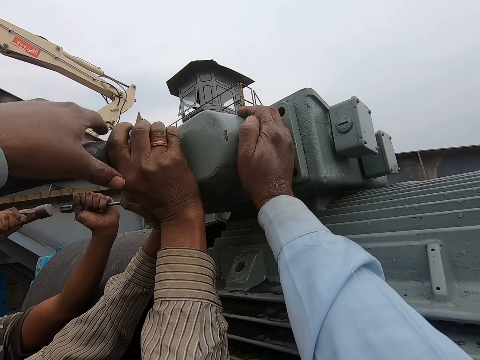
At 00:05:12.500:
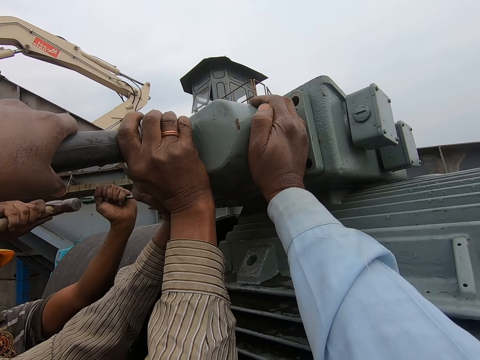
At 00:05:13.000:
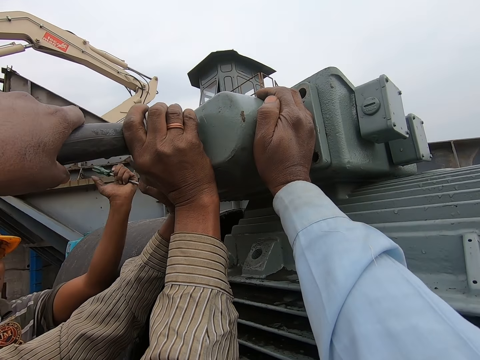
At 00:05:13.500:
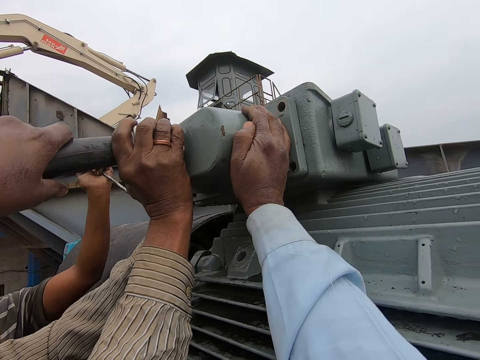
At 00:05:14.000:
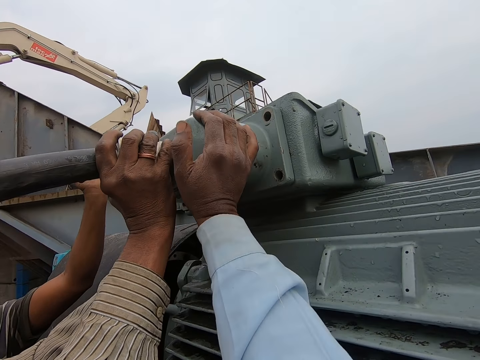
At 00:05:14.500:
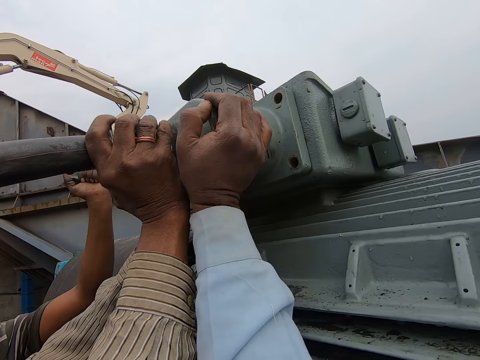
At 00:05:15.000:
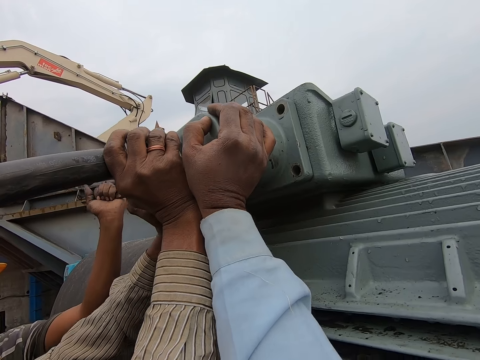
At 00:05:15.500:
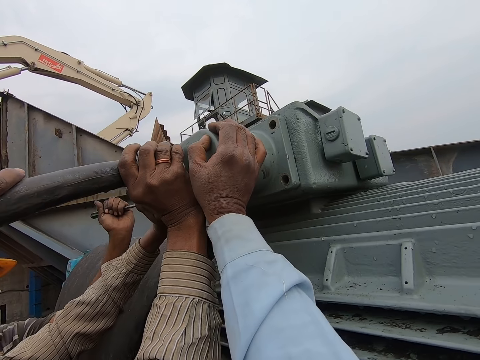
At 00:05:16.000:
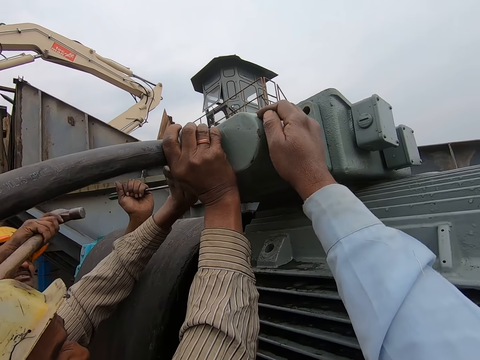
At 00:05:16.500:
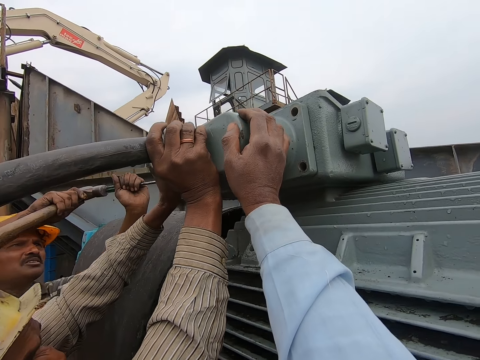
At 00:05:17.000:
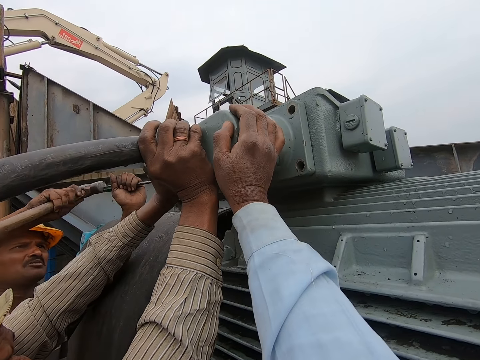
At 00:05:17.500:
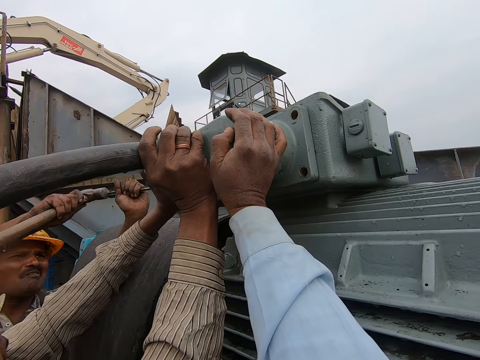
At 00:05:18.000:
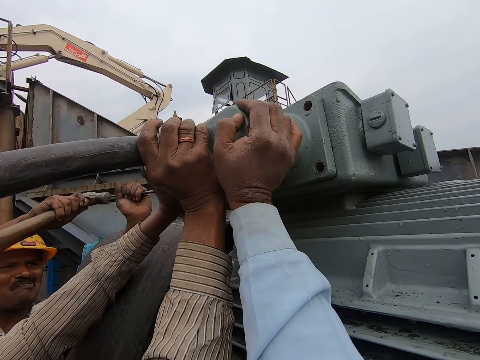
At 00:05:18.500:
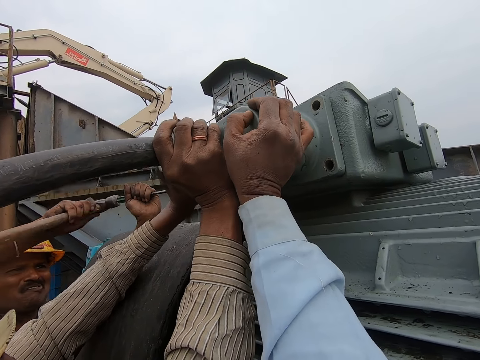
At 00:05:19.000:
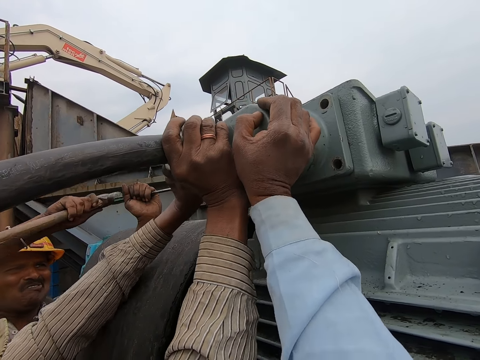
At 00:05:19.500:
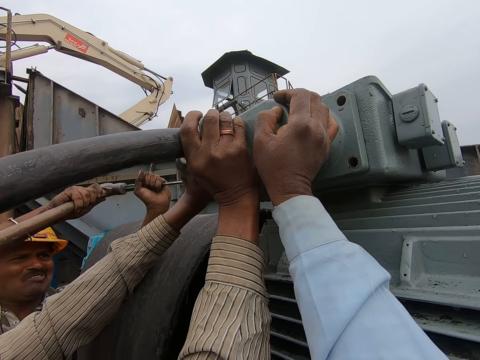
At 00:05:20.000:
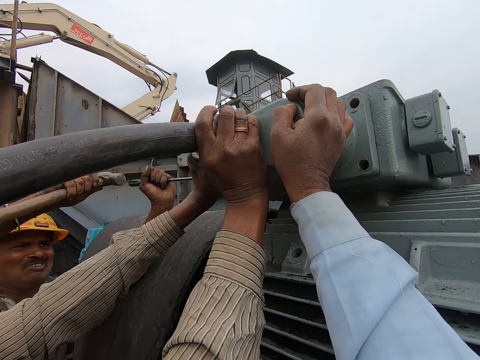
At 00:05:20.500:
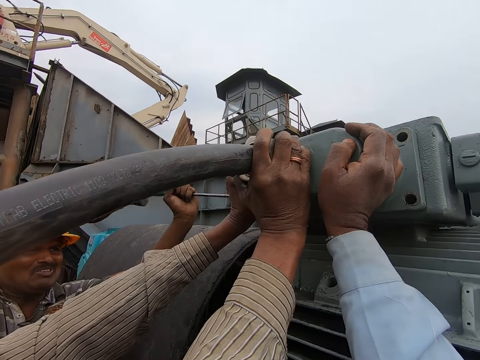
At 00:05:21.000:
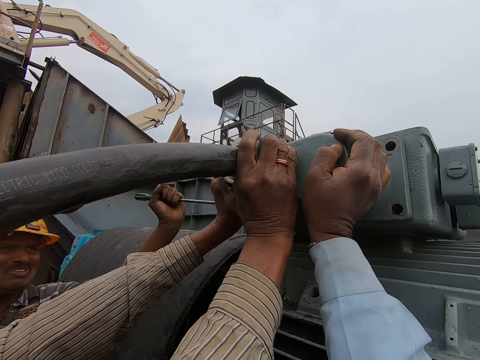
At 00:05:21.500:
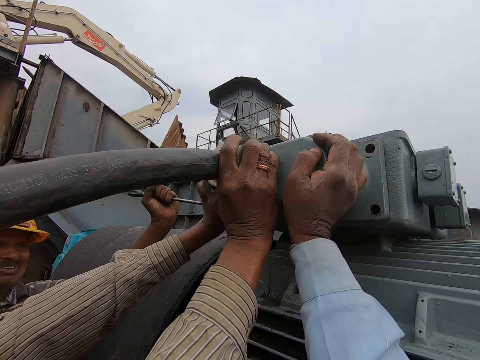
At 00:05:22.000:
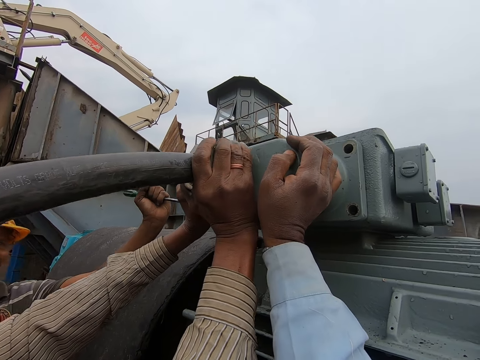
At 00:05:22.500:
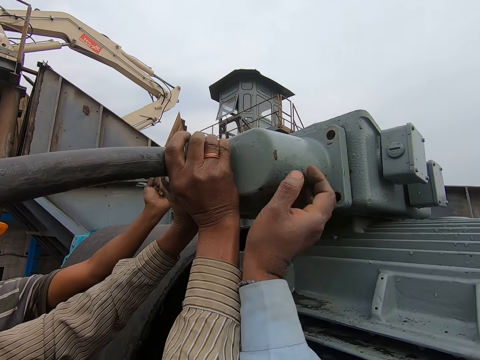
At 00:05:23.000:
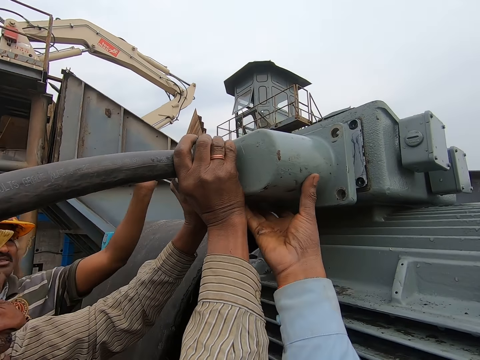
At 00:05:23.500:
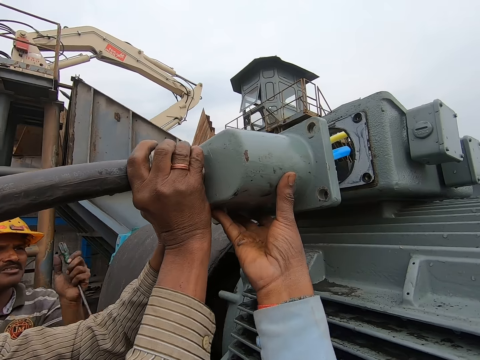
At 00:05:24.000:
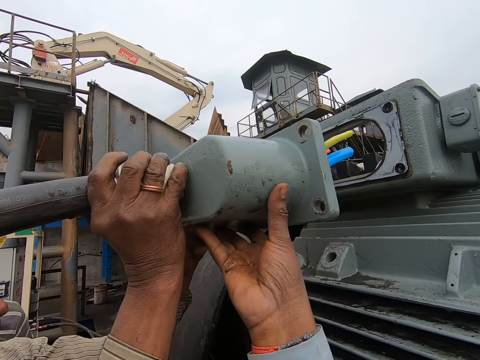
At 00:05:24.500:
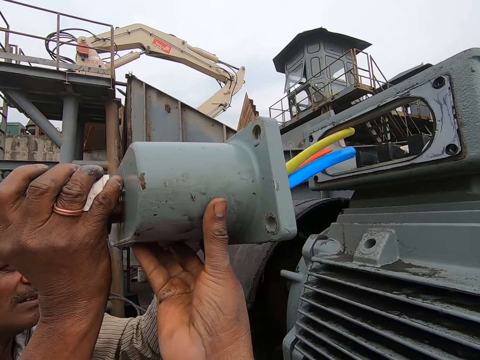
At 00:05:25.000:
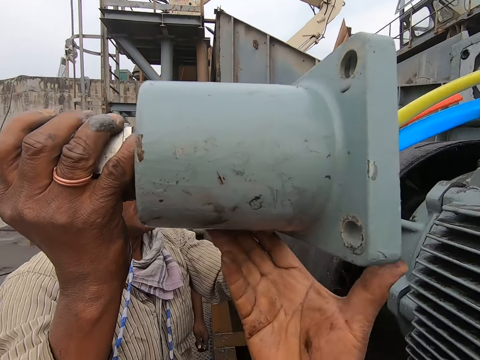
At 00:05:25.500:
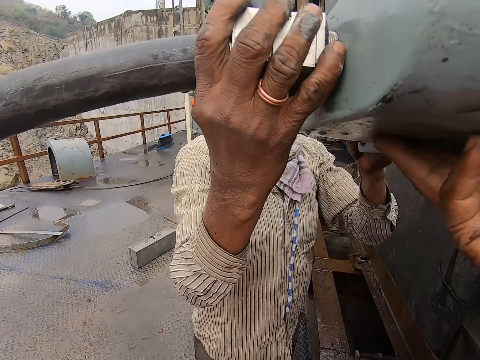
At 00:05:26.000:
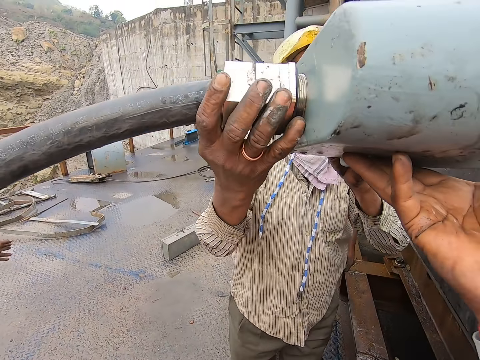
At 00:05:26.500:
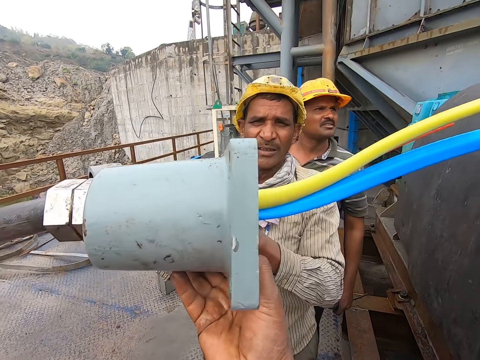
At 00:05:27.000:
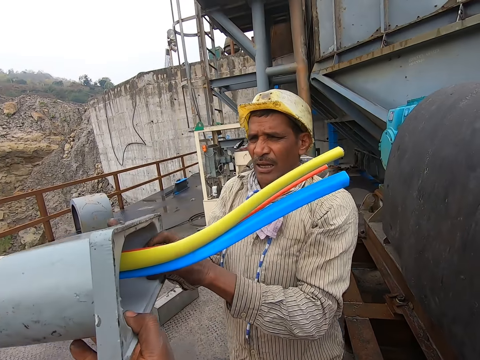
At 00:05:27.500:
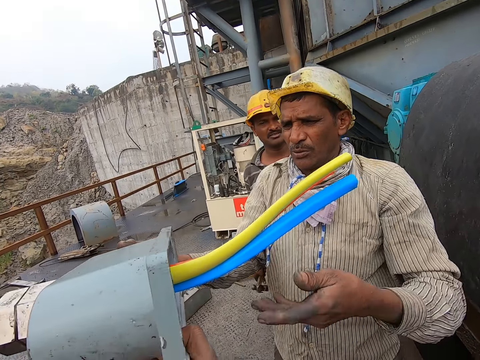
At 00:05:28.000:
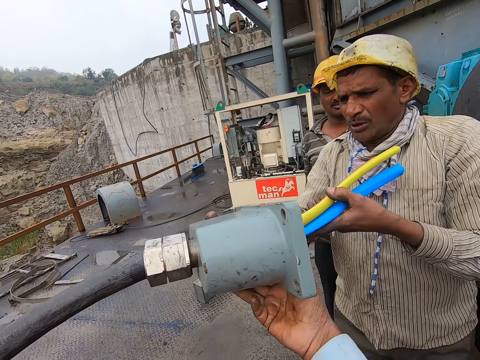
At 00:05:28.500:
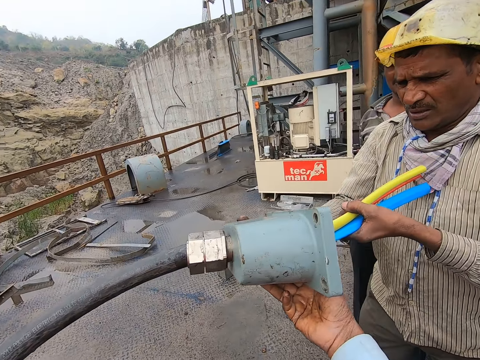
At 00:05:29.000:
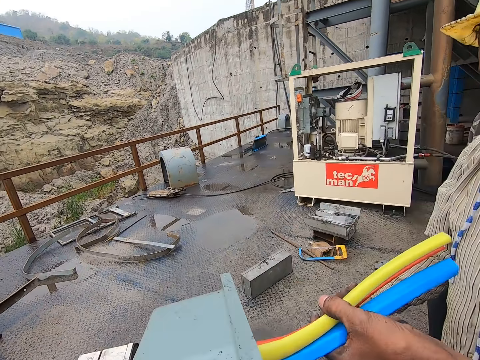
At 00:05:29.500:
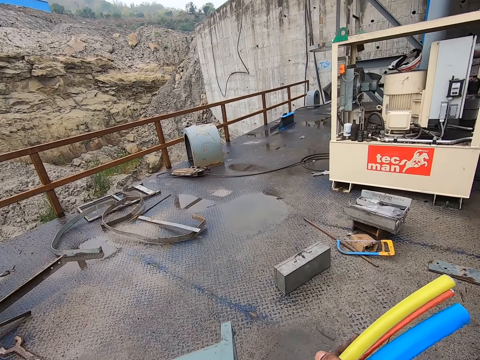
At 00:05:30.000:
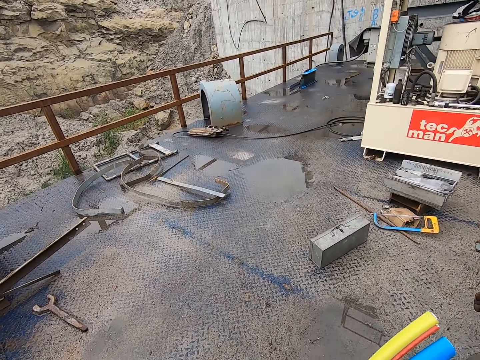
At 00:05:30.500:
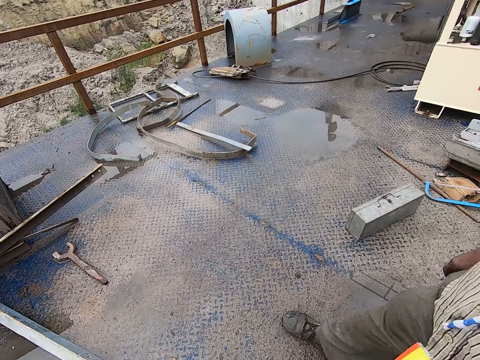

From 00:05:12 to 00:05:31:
The camera wearer touches the big pipe. They knock the screwdriver with a hammer. A person removes the screwdriver from the machine. The camera wearer and another person remove the pipe from the machine. A third person touches the pipe.

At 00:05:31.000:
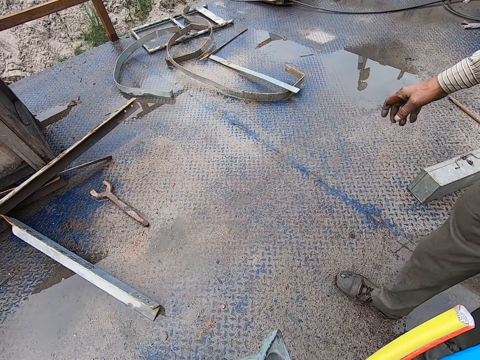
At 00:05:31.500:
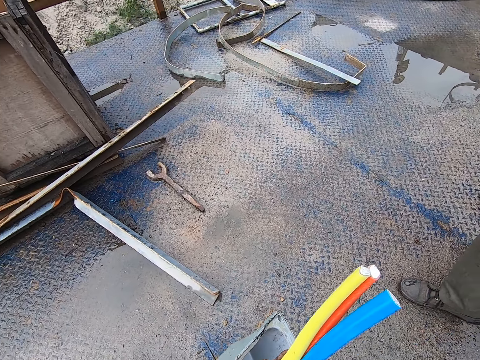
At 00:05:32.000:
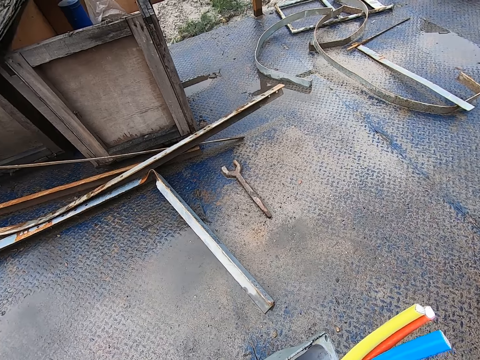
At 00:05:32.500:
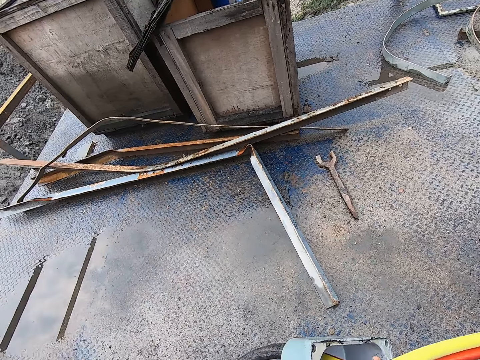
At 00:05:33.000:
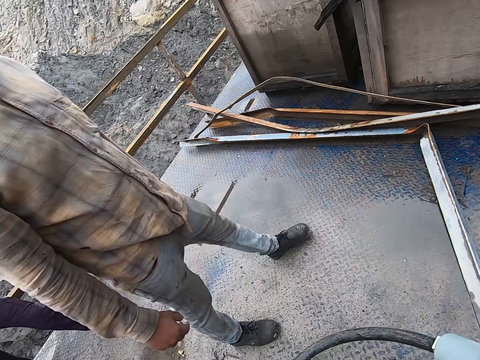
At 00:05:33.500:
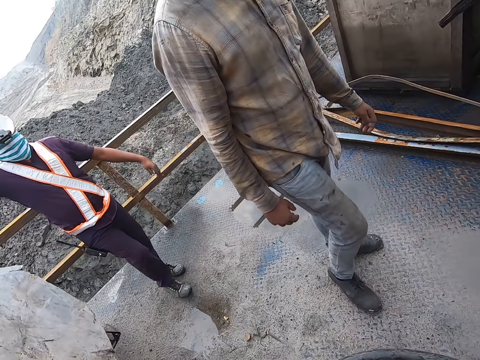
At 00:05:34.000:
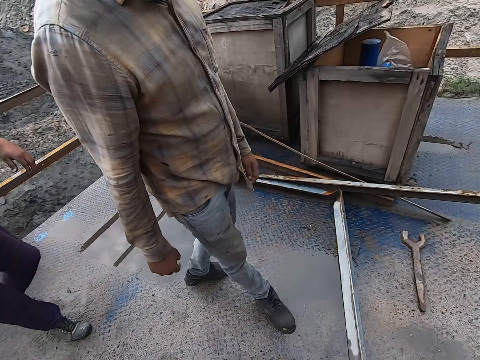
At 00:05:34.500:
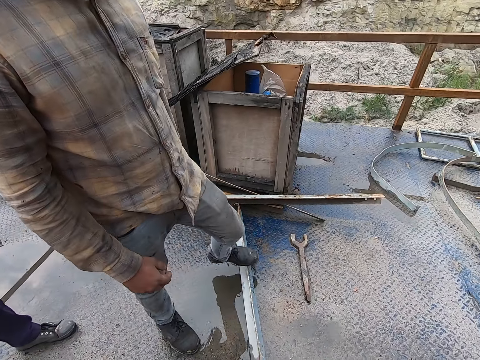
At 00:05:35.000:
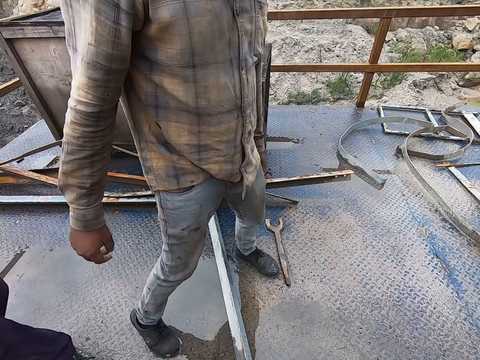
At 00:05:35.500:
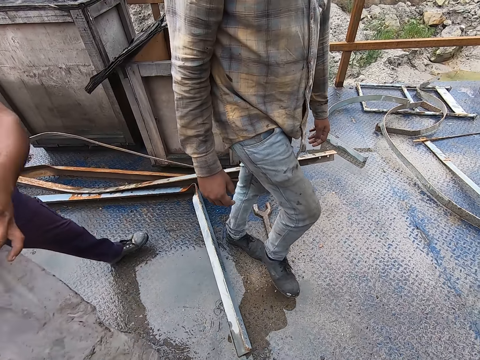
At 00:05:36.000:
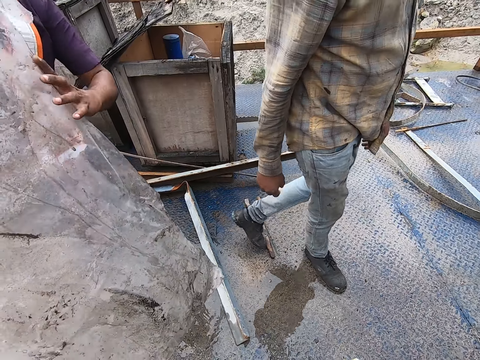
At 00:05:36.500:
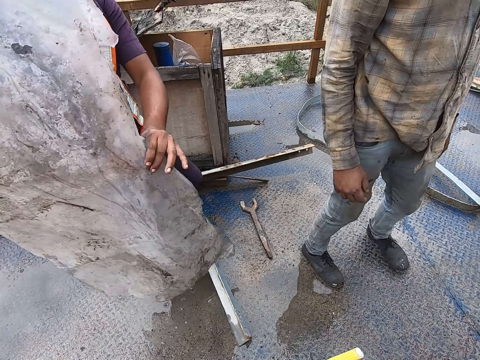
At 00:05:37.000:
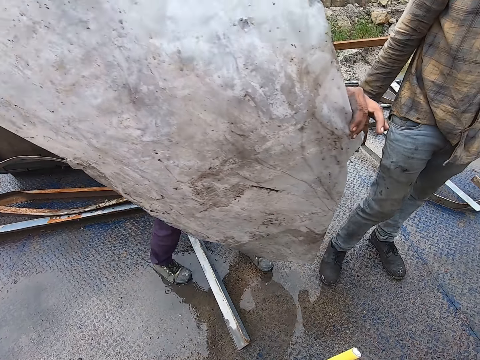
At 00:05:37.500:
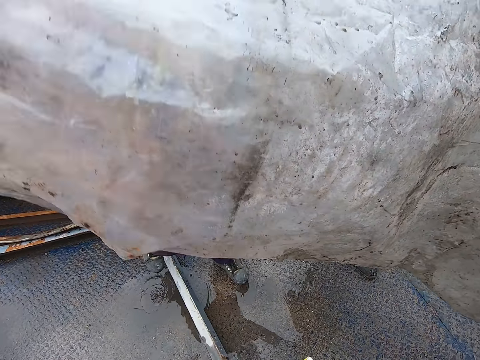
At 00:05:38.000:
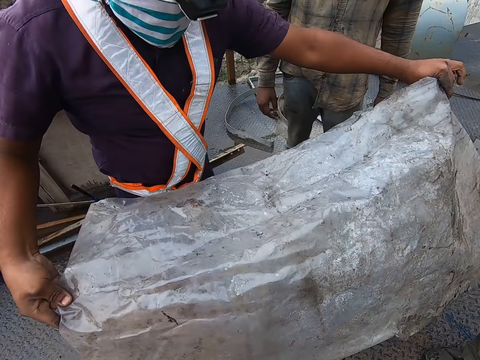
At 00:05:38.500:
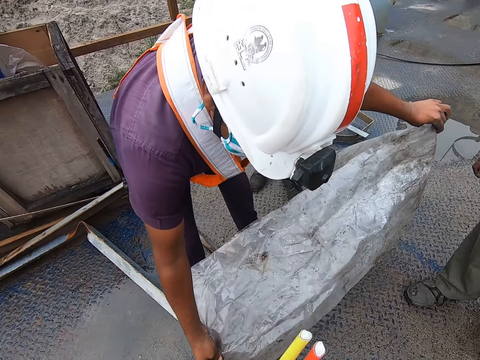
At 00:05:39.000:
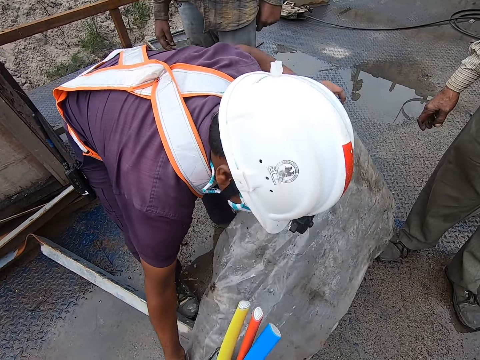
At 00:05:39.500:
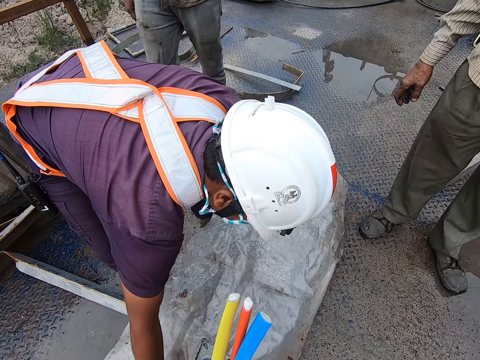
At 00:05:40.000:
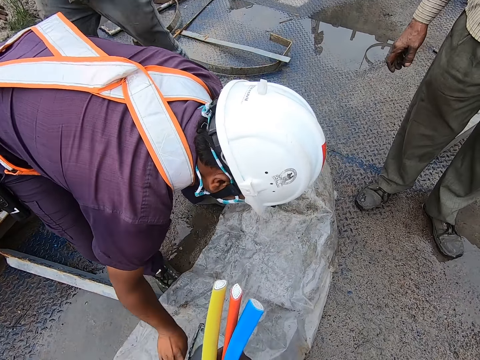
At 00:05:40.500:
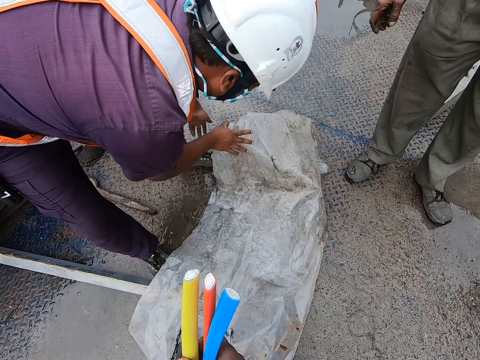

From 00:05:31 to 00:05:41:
The camera wearer and a person put the pipe on the floor. Another person and a third person walk. The second person puts the nylon on the floor.
